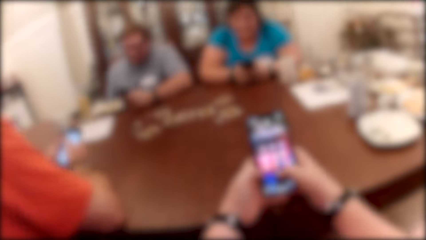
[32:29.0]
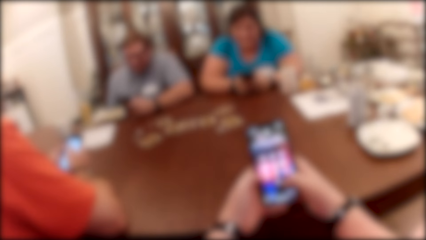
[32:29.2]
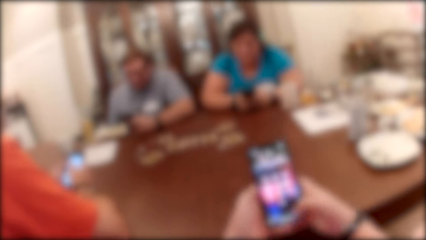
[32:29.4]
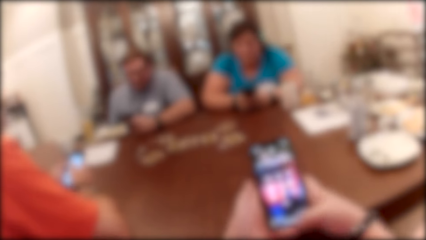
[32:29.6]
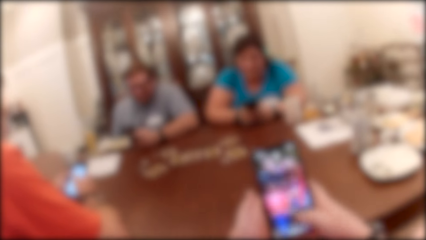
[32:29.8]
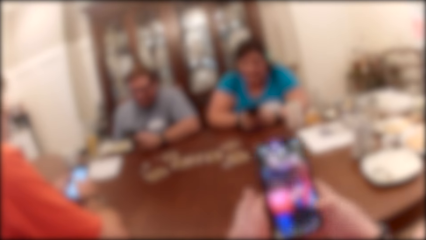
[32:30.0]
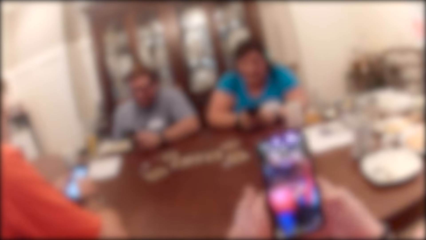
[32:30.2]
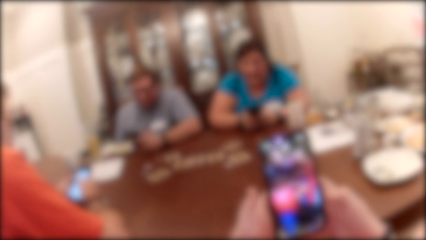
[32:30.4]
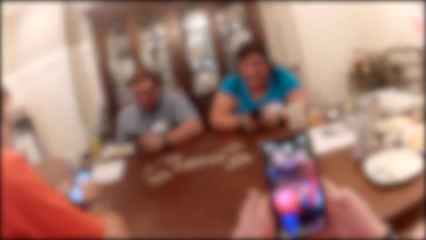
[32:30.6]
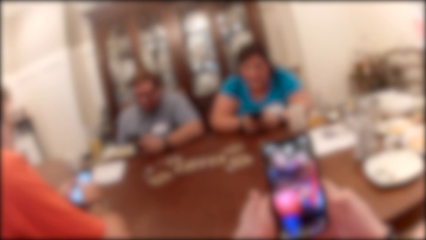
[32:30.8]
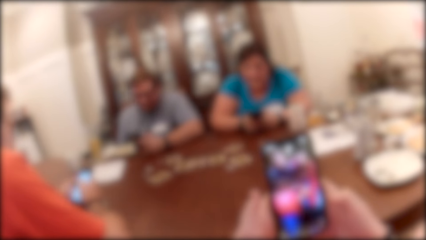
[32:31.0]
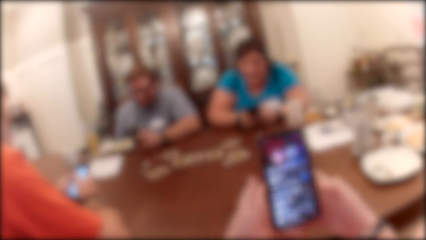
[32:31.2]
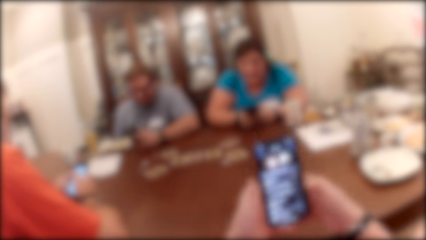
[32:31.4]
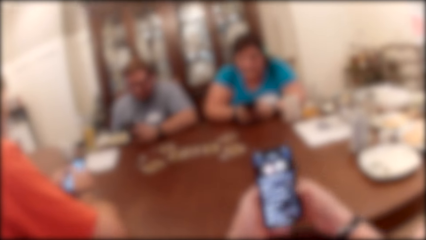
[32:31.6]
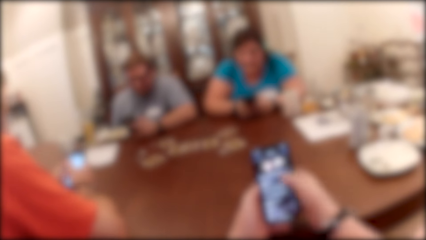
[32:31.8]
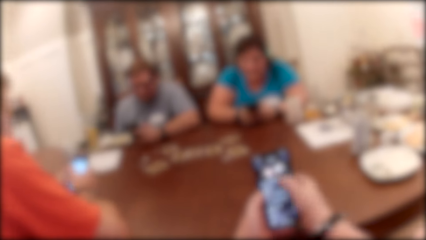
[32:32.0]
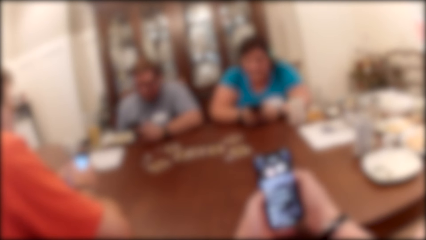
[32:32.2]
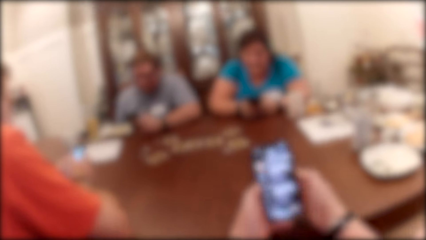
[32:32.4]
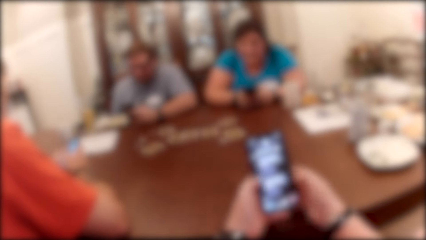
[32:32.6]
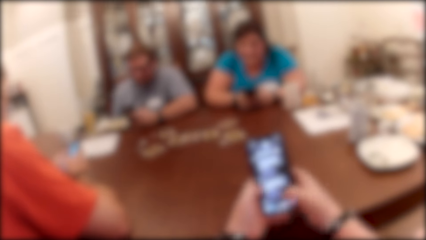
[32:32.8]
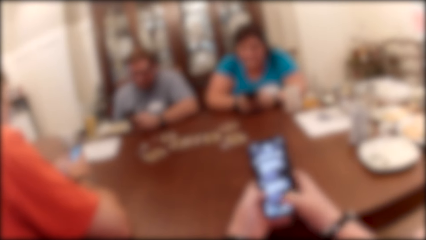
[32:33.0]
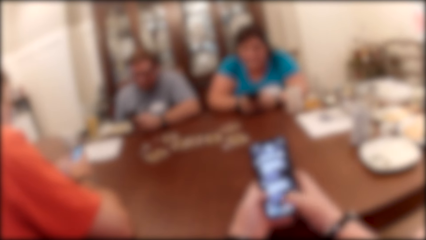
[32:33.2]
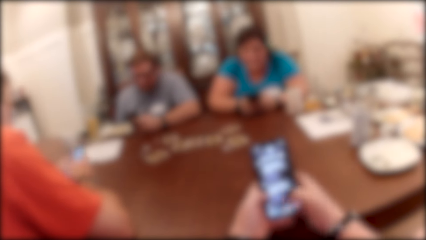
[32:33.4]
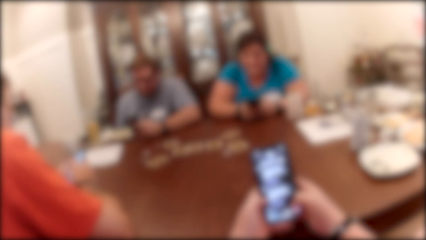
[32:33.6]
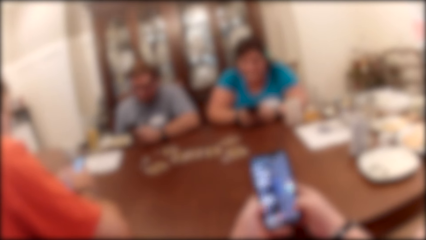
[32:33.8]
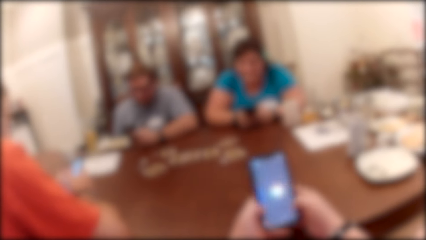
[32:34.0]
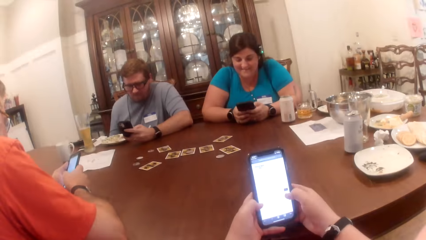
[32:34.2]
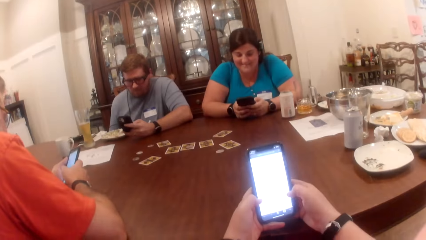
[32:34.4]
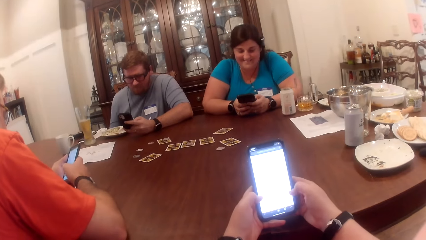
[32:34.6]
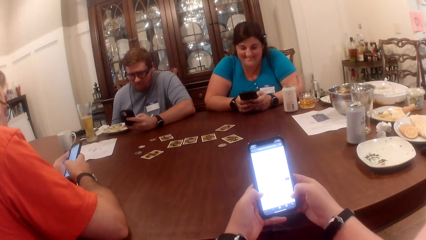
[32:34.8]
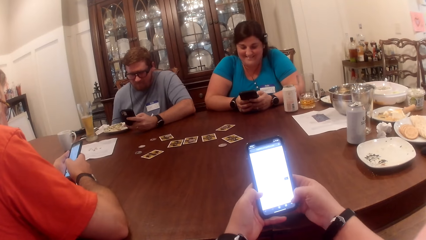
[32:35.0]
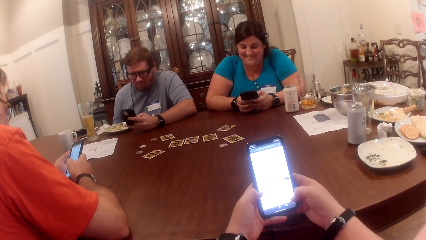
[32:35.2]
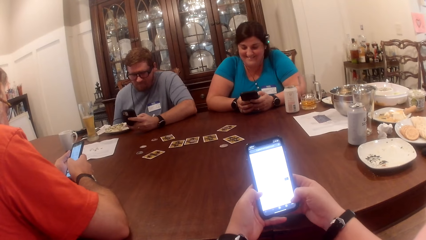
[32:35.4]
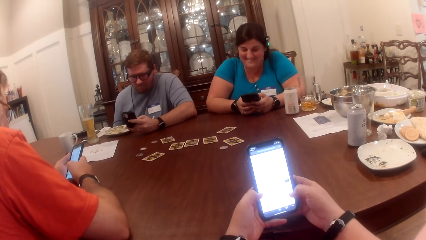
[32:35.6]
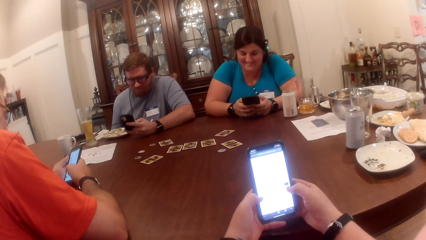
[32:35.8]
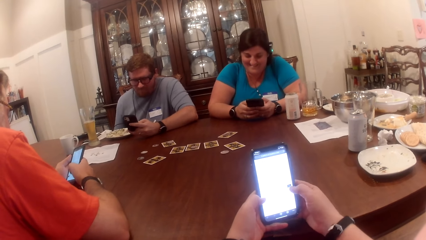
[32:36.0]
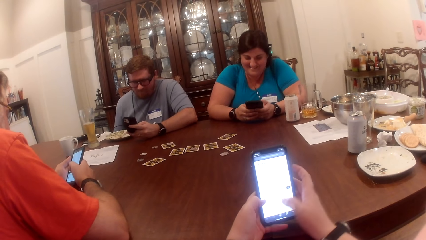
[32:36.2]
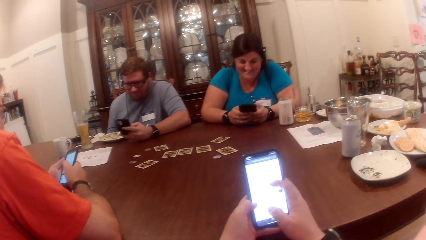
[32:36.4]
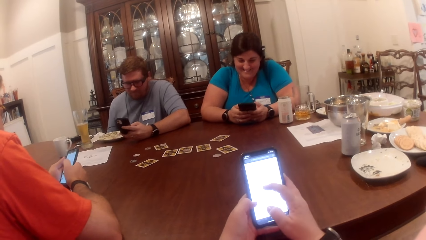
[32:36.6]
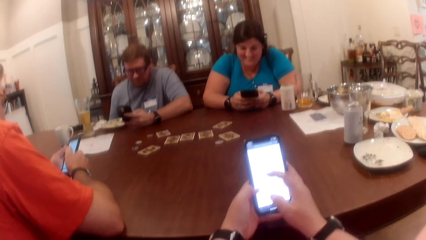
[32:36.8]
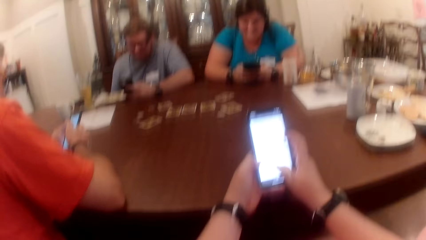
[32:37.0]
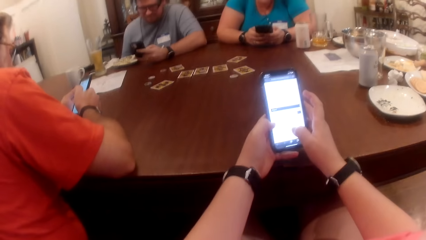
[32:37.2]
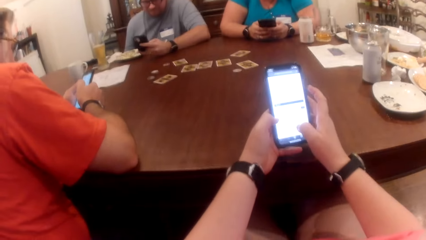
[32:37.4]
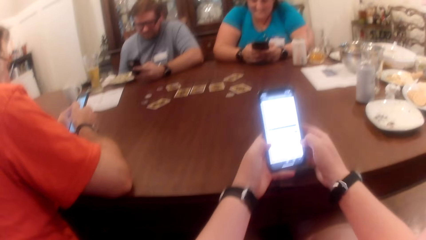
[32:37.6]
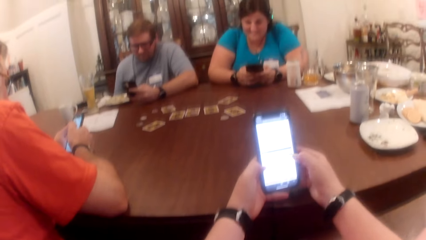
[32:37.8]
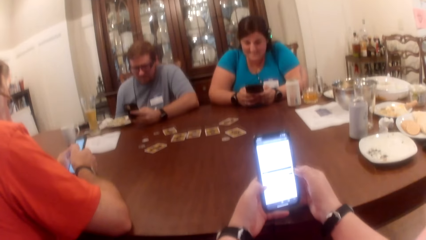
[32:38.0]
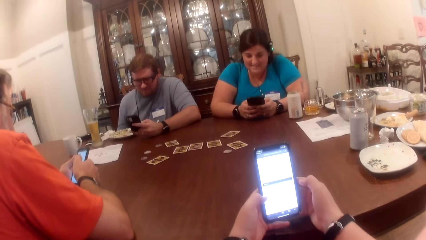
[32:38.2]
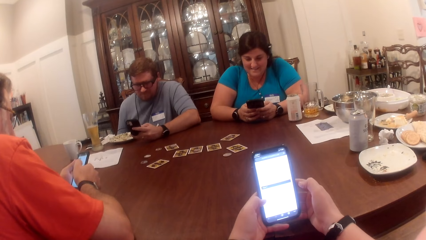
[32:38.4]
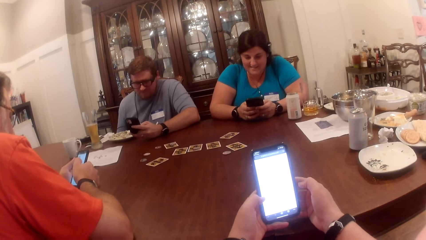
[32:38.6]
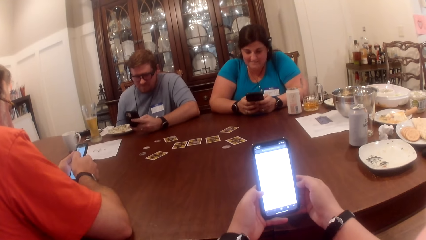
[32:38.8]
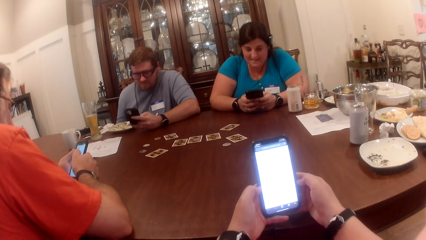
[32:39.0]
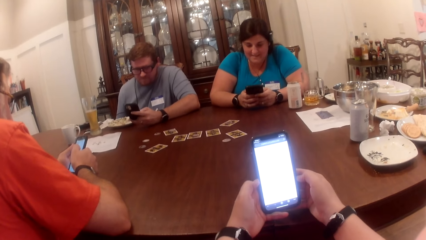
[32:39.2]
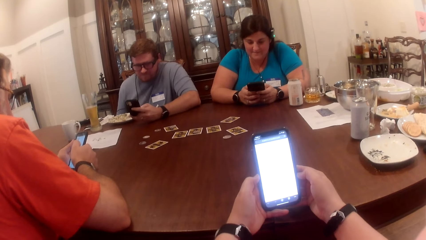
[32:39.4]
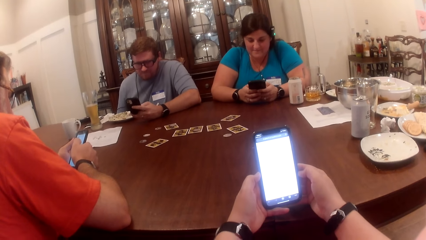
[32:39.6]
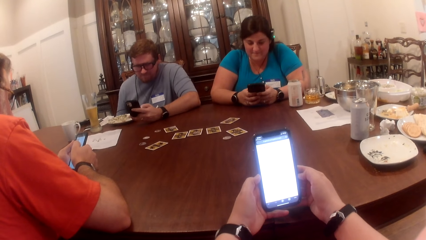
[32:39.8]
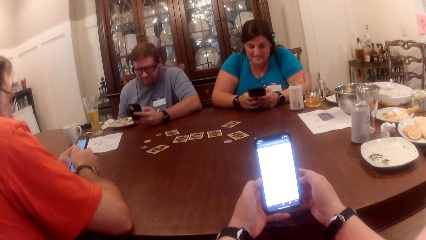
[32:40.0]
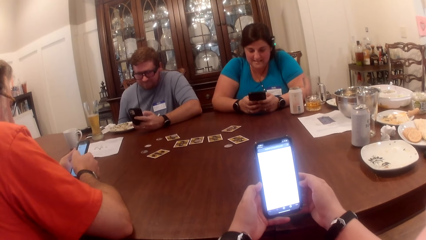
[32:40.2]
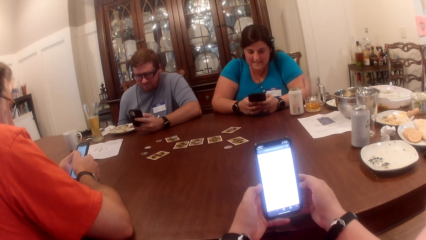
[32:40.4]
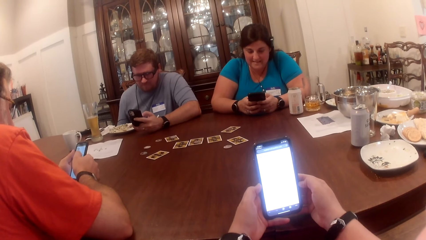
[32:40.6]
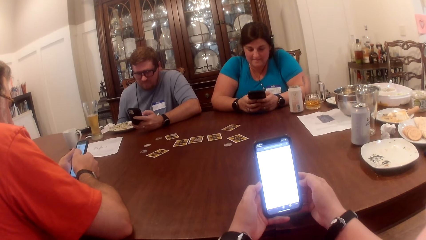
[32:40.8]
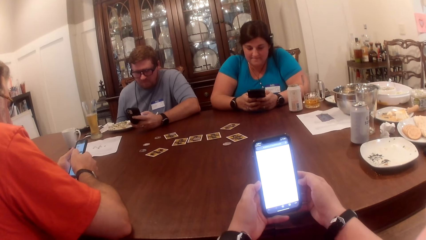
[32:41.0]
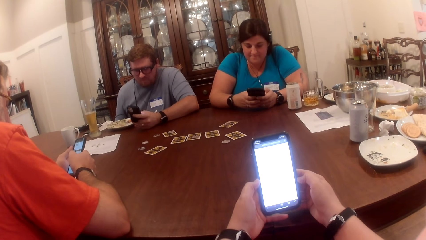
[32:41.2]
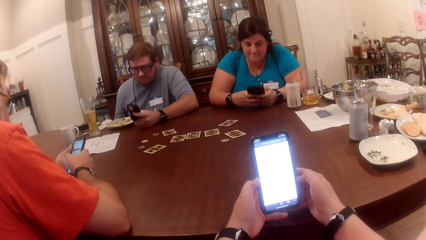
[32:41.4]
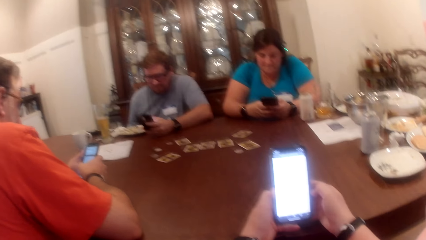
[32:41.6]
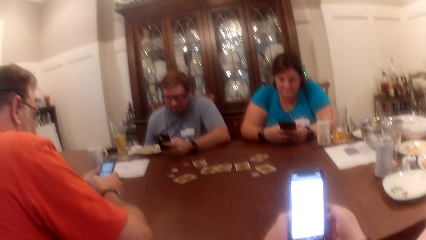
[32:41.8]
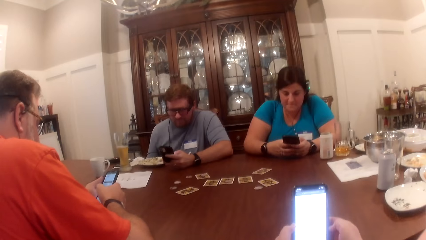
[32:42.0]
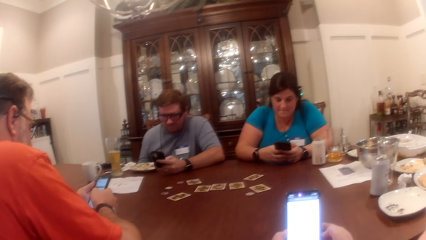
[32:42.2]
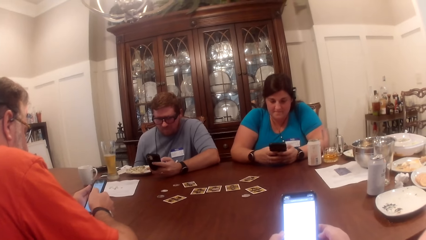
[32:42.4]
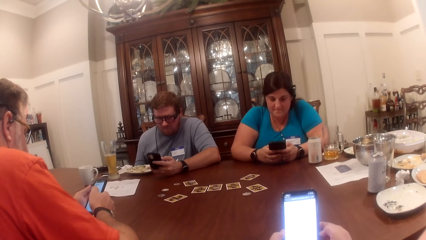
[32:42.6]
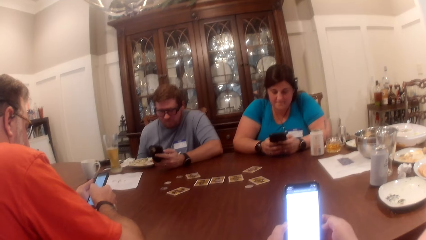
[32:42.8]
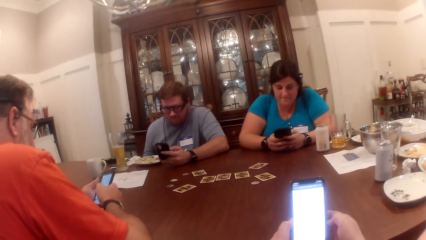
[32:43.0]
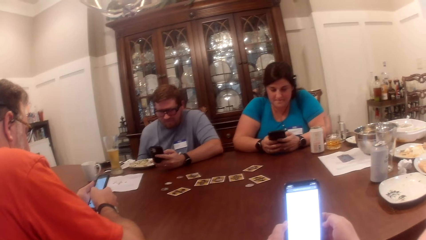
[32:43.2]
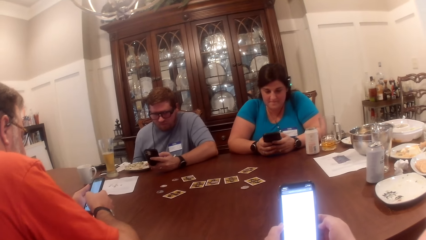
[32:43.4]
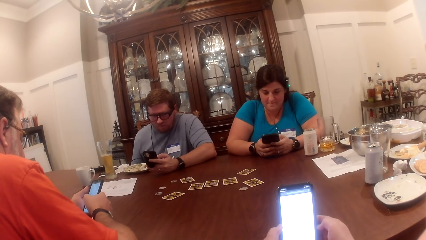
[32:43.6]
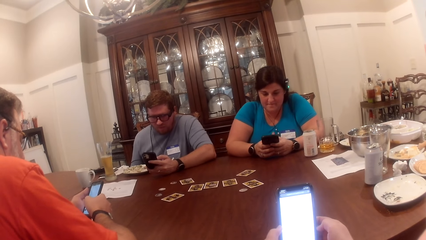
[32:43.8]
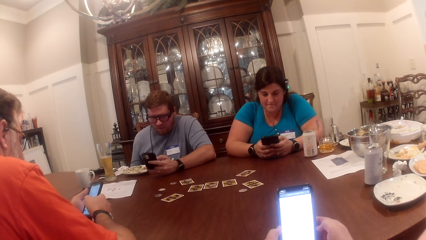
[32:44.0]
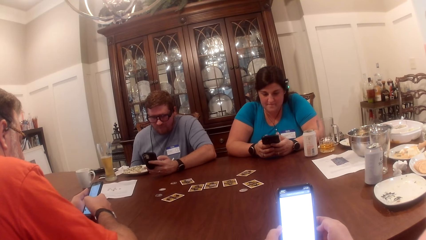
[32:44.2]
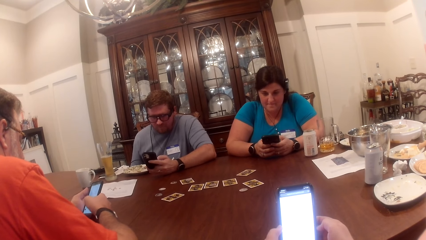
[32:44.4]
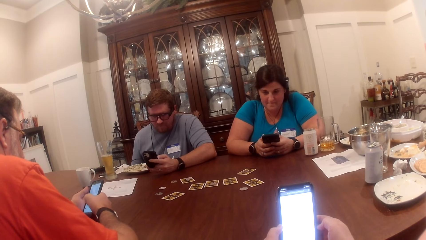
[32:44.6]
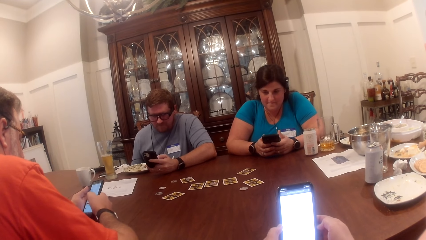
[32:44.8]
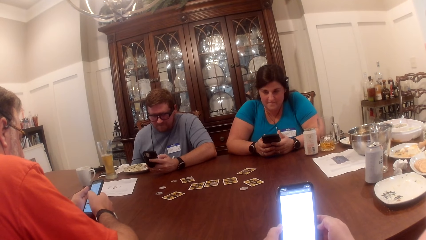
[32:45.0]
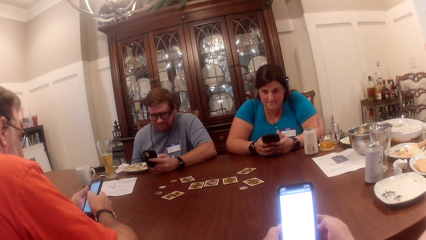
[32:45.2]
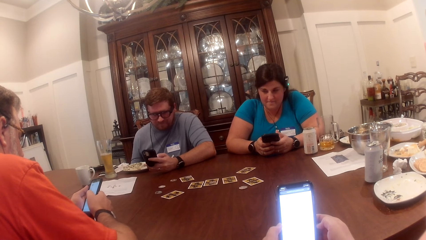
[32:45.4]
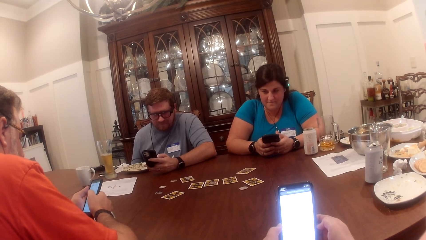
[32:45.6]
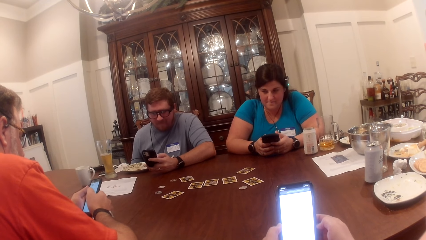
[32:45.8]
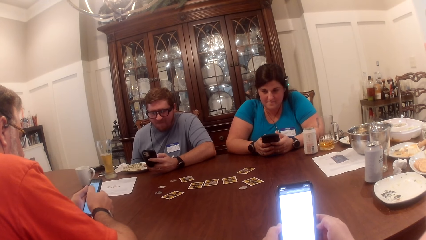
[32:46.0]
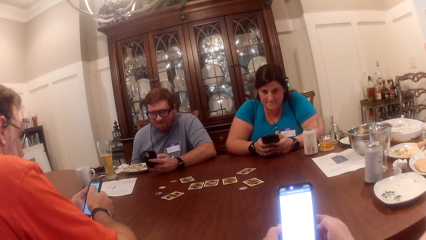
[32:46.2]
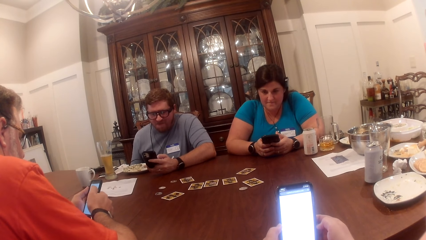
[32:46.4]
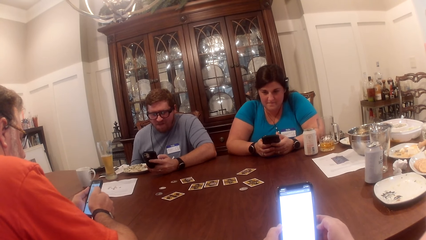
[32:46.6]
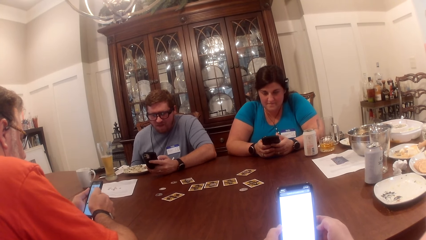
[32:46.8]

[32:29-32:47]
A man operates a phone with his left hand. Another man operates a phone with his right hand. The camera wearer operates the phone. A person holds the phone. Another person holds the phone.
